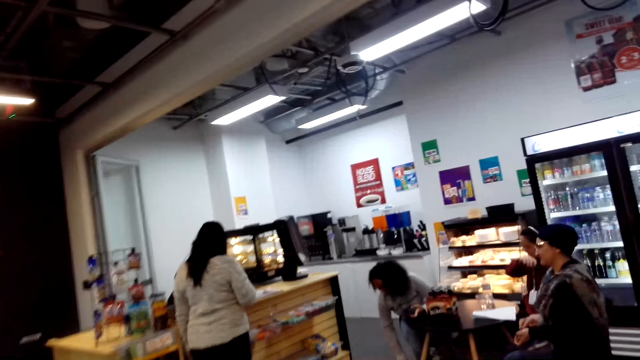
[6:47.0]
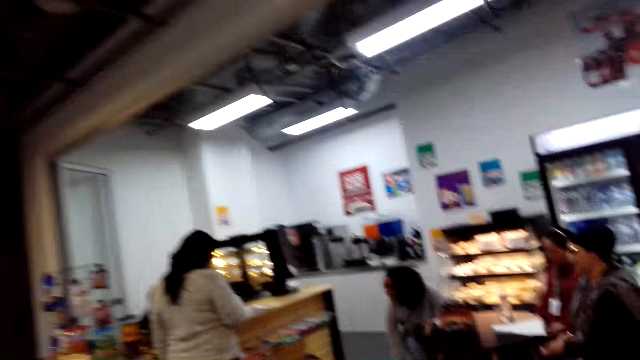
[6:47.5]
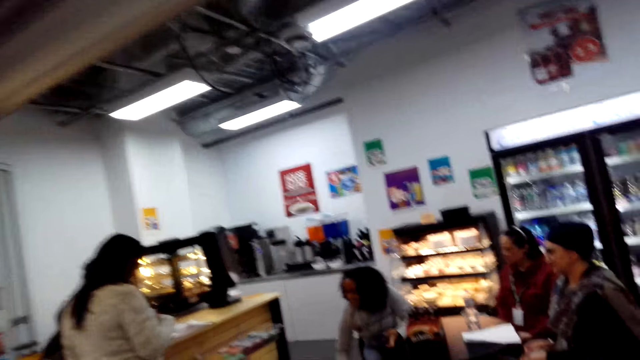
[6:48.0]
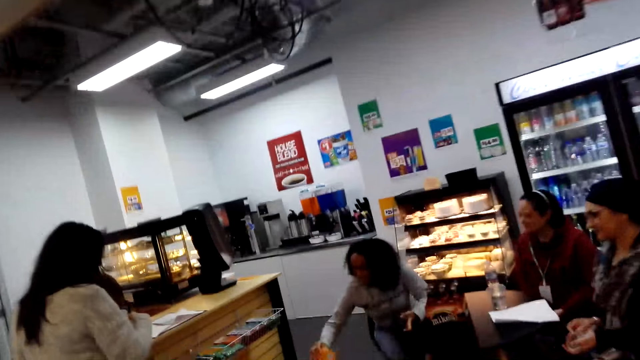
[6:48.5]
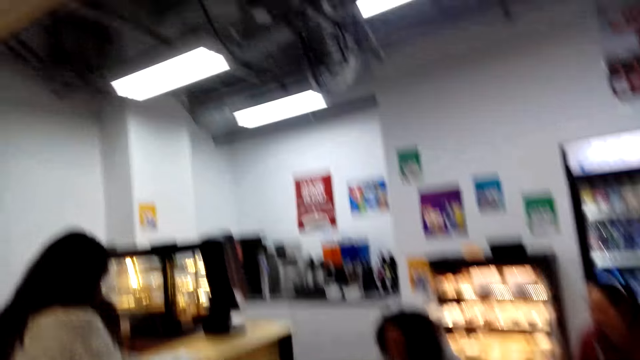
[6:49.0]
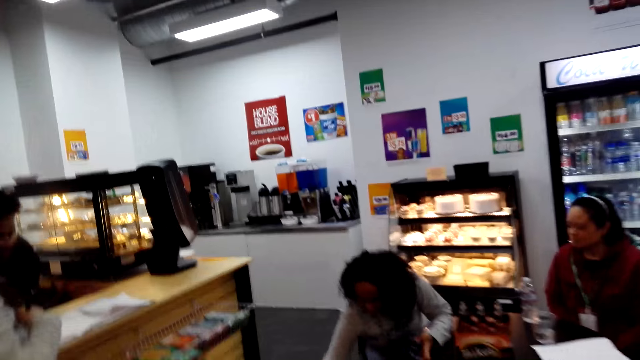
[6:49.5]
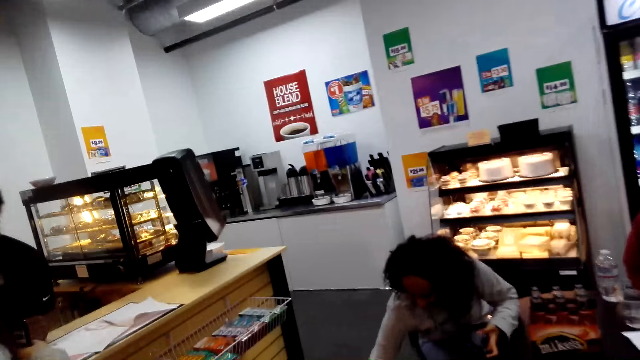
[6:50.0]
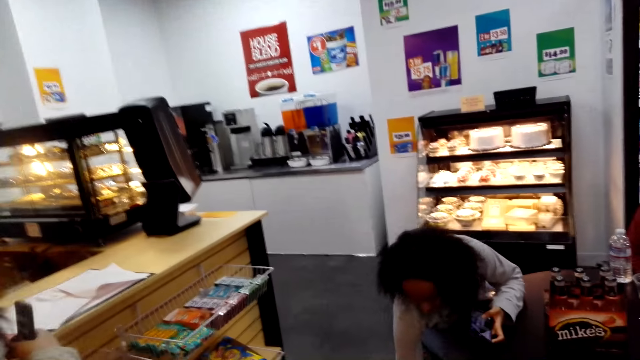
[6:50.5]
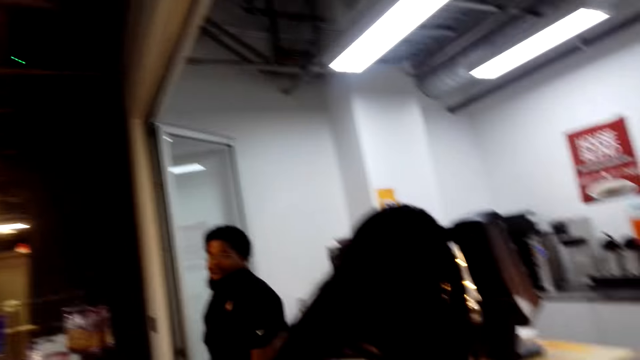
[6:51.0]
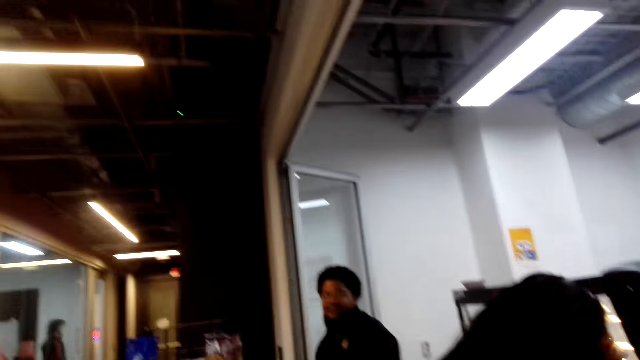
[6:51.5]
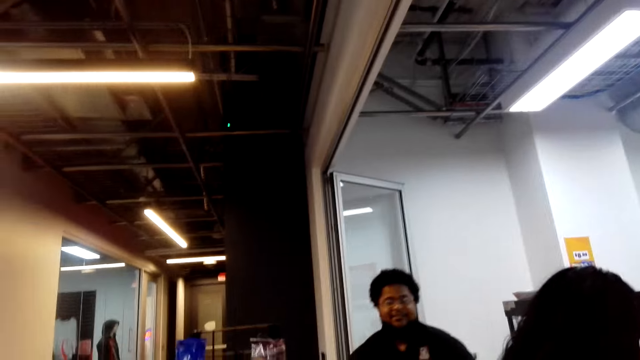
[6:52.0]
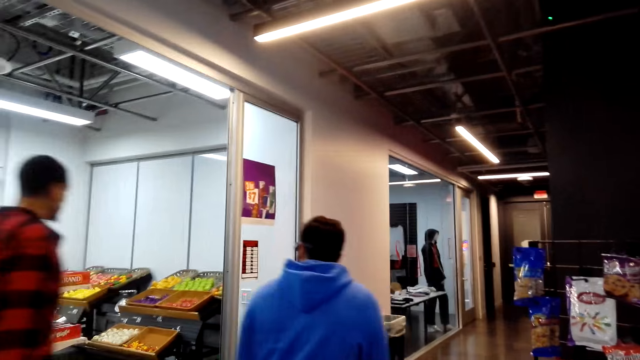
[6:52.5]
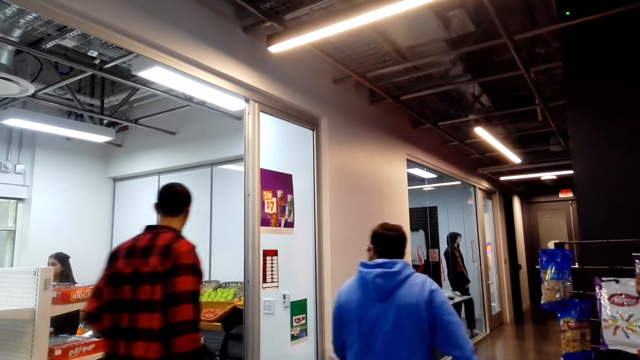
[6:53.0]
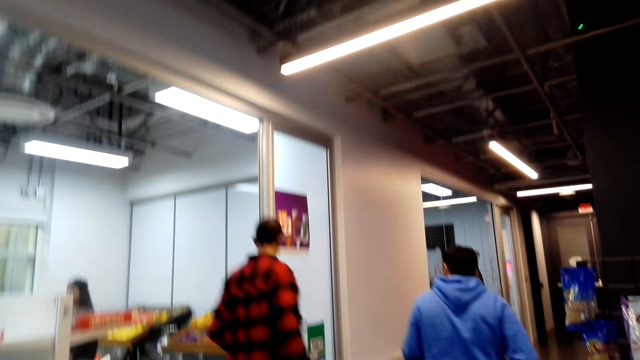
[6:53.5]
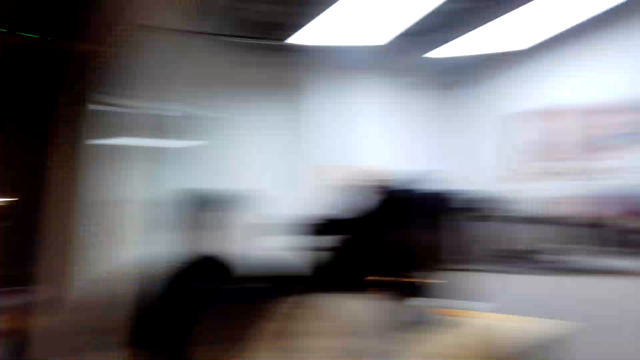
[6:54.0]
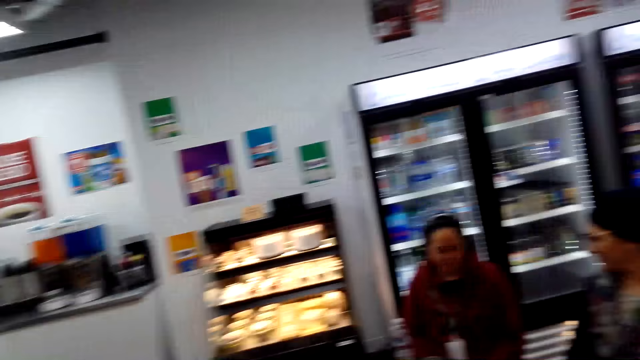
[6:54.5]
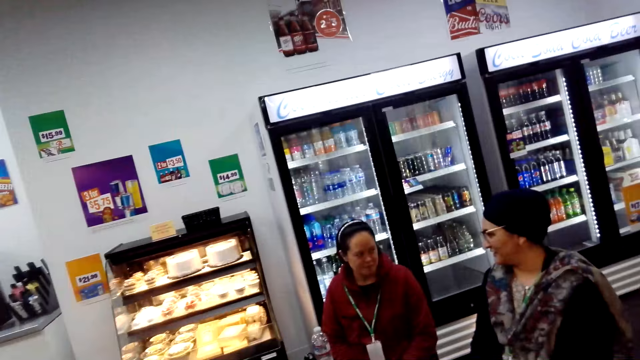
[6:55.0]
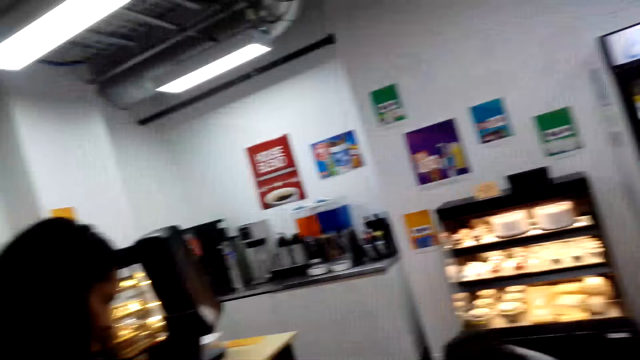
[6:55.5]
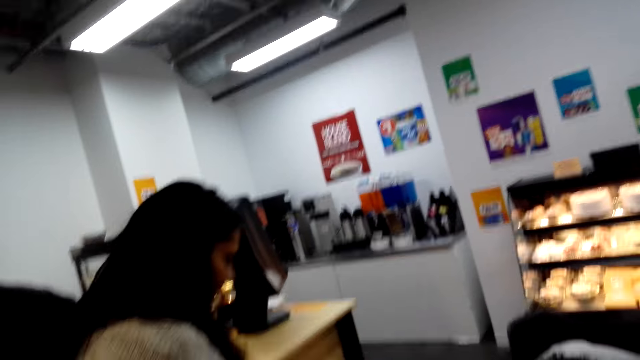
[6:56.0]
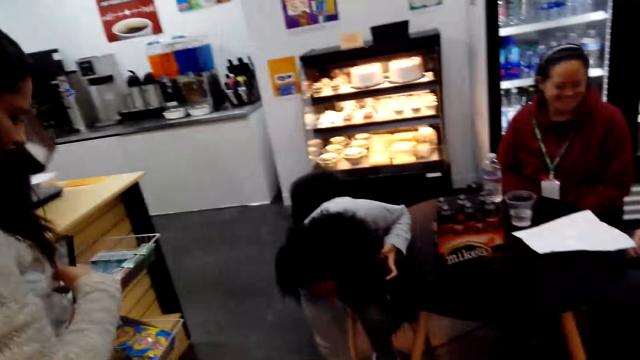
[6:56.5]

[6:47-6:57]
The camera wearer walks to the counter. The two people walk away.

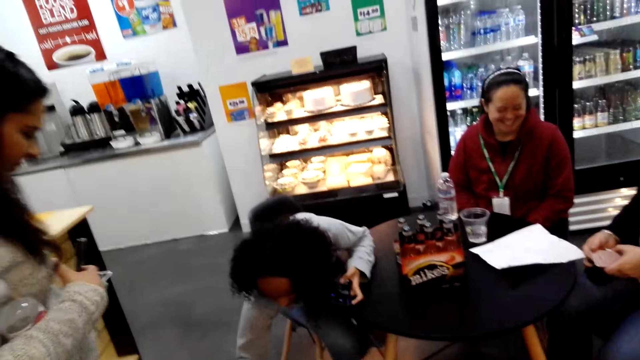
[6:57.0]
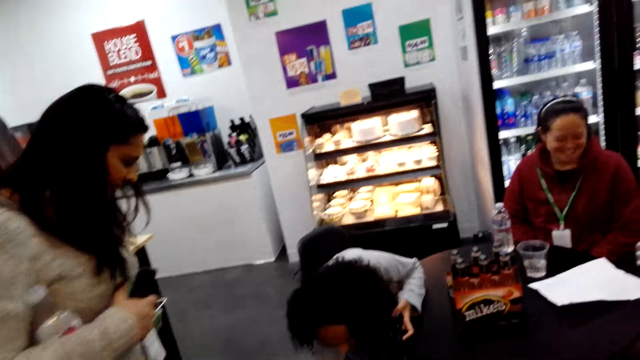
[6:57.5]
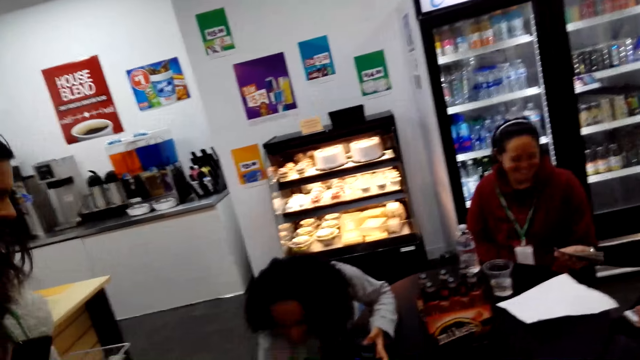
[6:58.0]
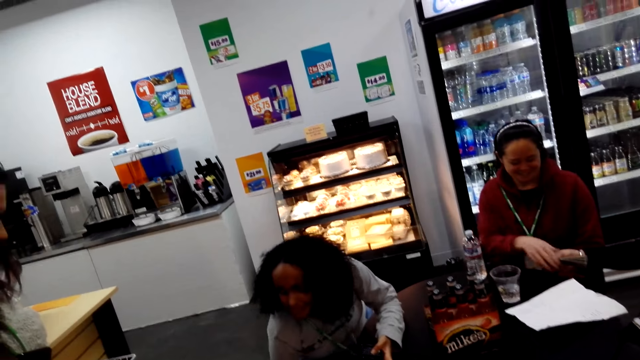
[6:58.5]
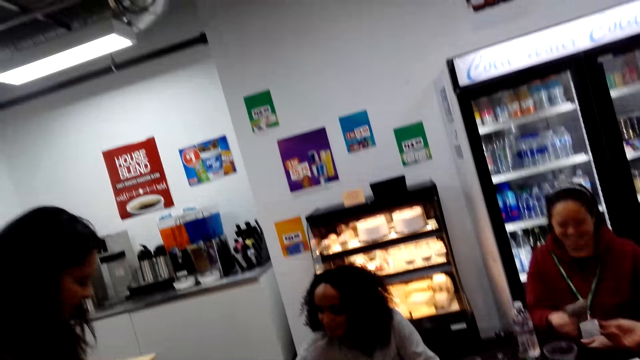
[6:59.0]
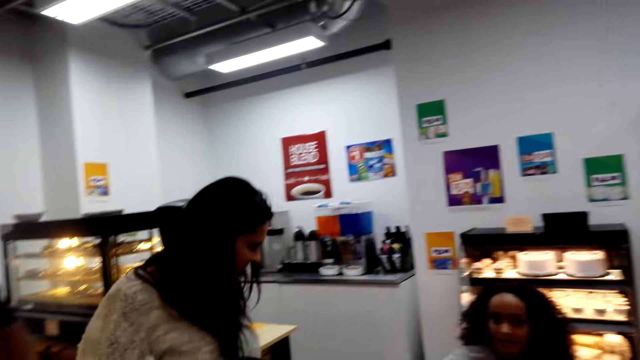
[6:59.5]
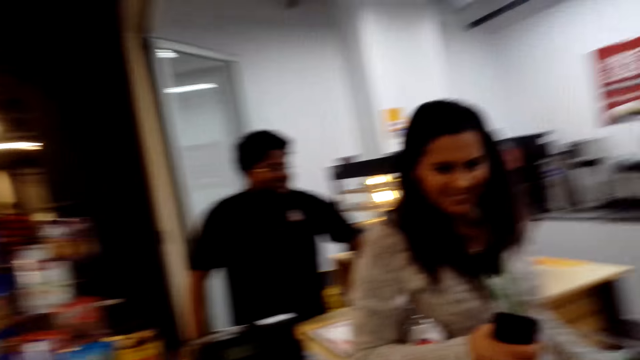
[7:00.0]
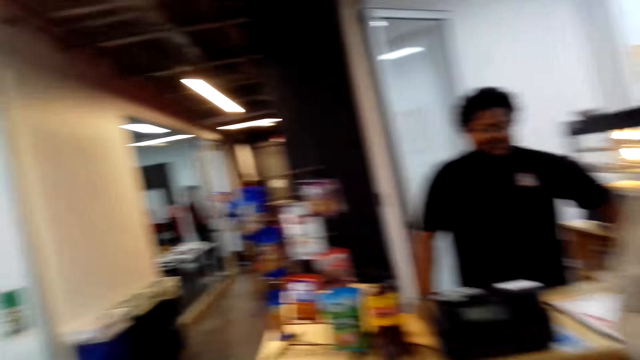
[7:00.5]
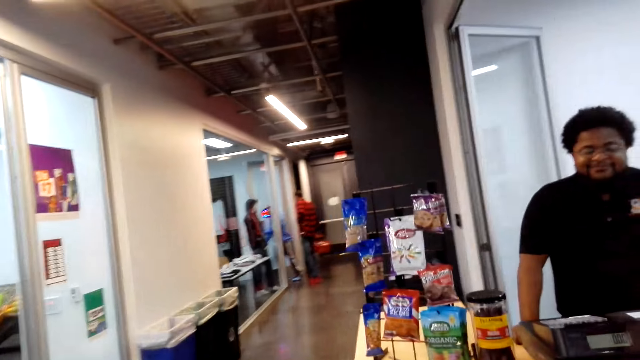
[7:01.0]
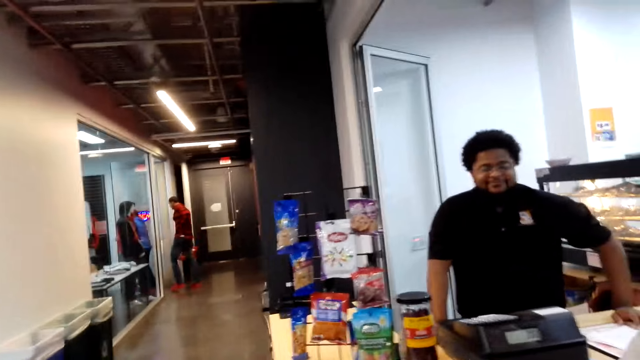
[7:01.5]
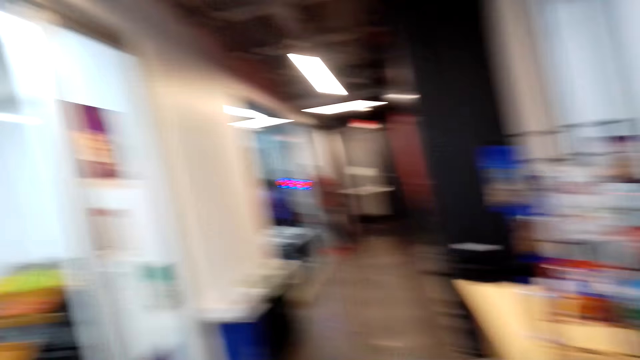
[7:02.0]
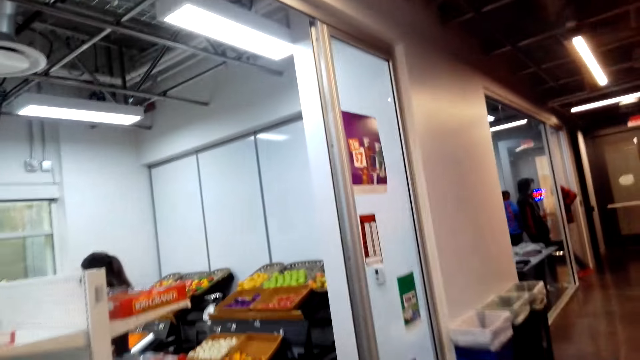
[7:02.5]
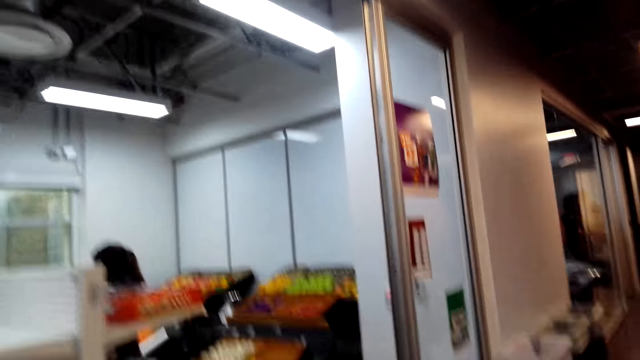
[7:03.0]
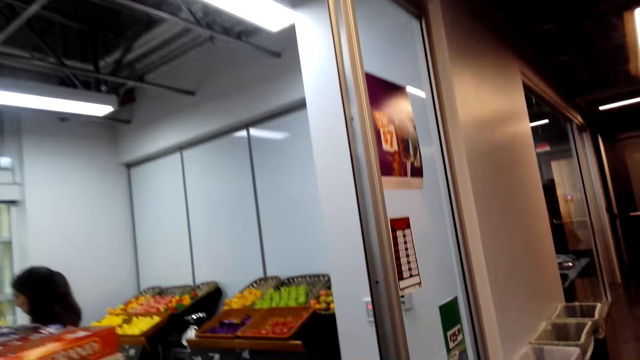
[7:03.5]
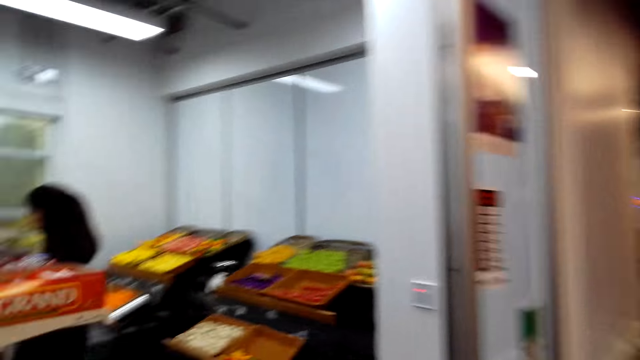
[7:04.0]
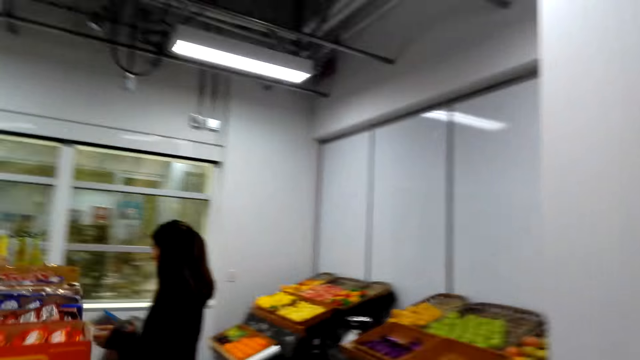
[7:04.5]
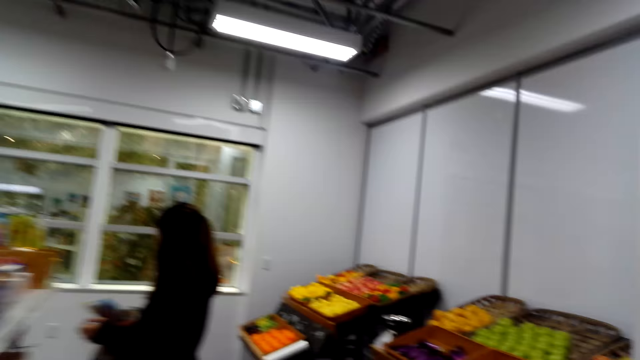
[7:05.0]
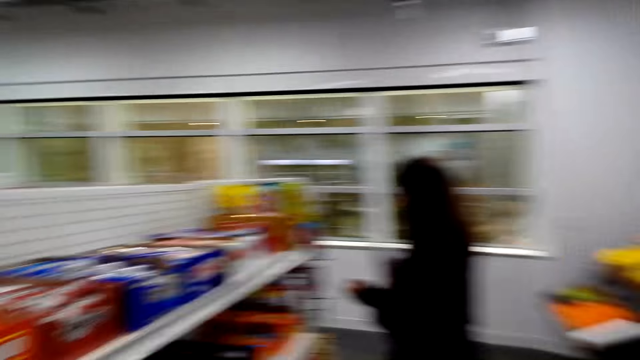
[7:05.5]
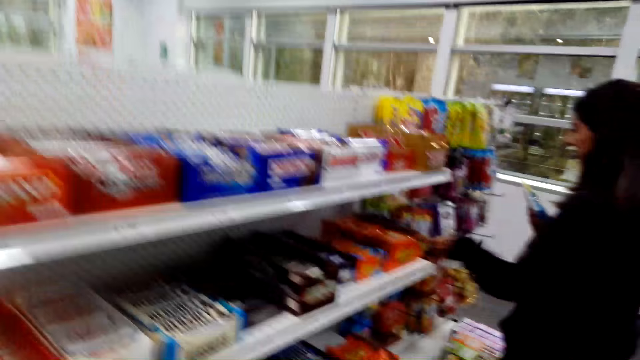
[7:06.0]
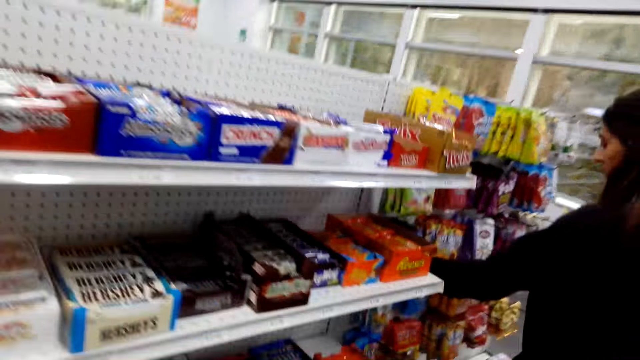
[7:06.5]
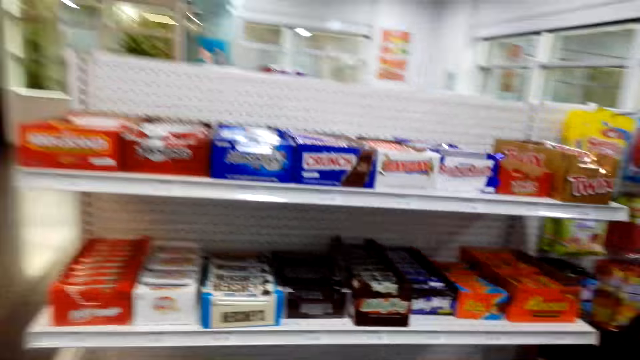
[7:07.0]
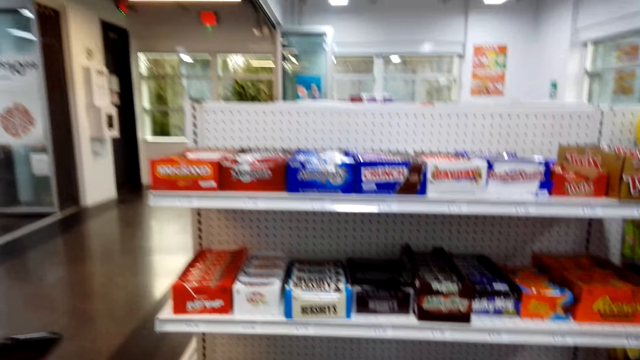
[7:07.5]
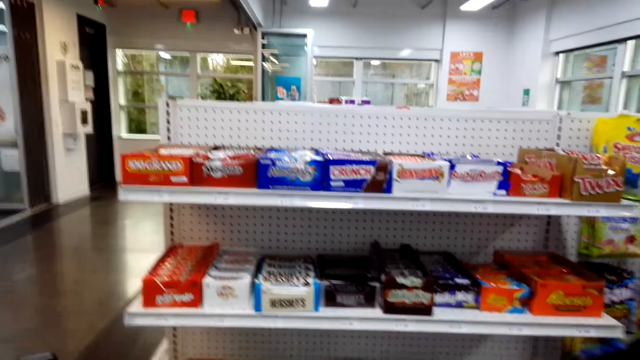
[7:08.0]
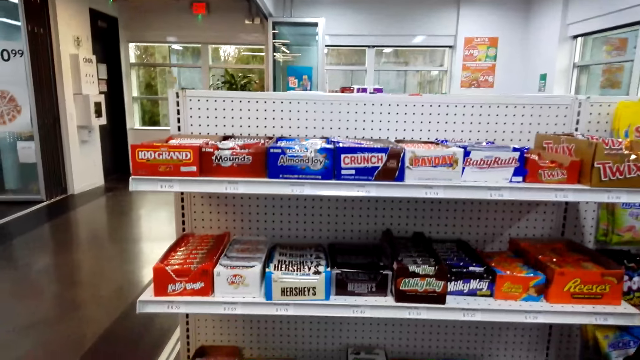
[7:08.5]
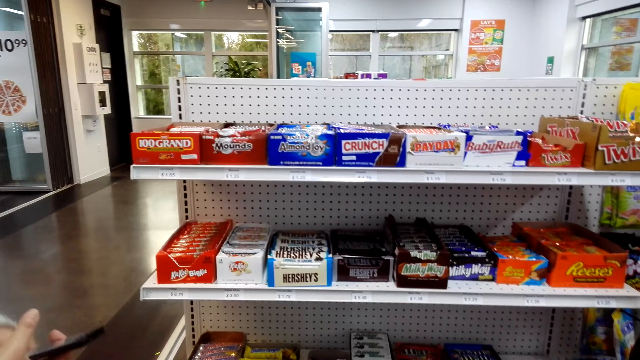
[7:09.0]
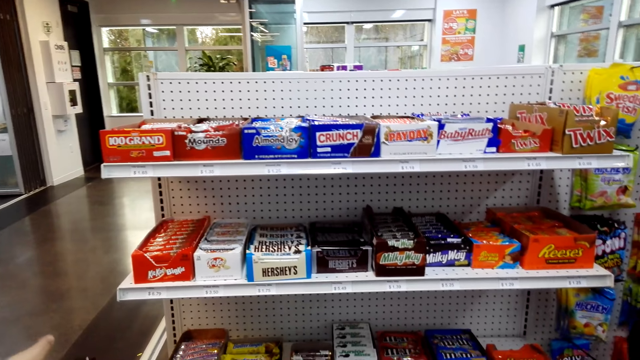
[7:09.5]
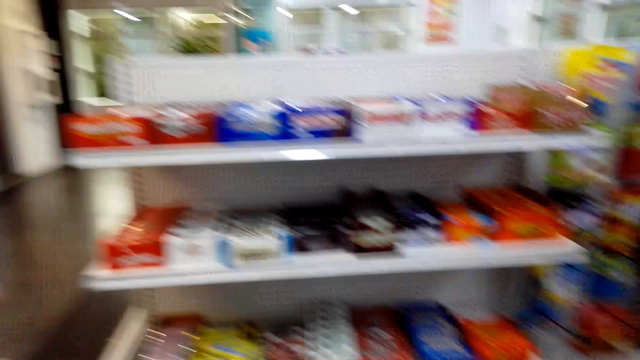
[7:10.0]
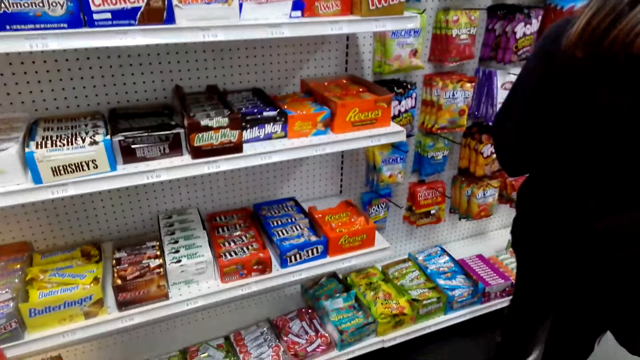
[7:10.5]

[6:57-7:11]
A person picks up something from the floor. The camera wearer talks to a woman. Another person holds a phone. The camera wearer moves around the store. Another person stands at the counter. The camera wearer walks towards the grocery. They stand at the shelf. They look at the chocolates on the shelf.
